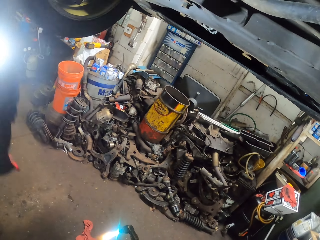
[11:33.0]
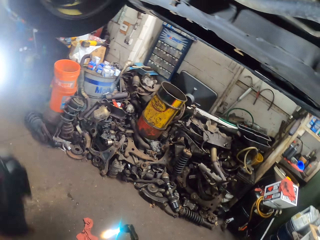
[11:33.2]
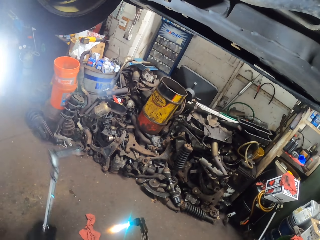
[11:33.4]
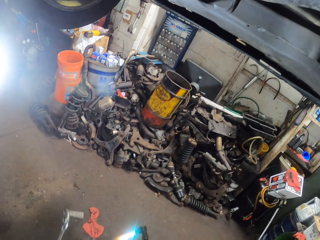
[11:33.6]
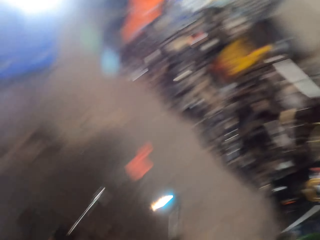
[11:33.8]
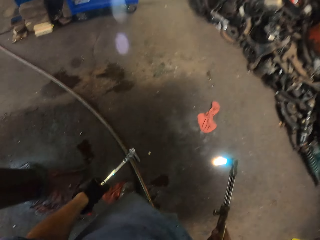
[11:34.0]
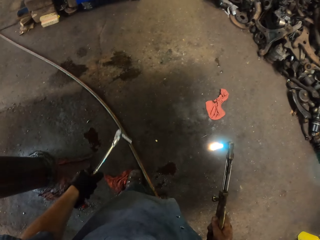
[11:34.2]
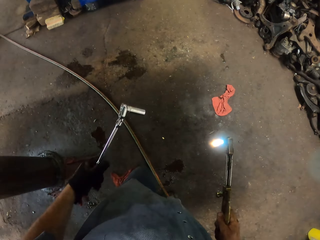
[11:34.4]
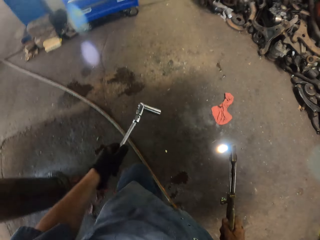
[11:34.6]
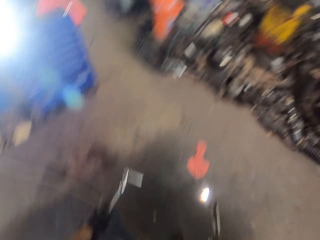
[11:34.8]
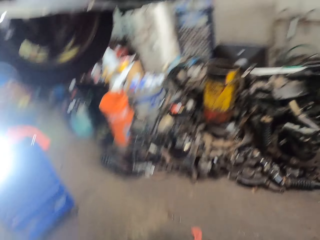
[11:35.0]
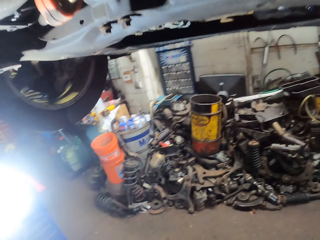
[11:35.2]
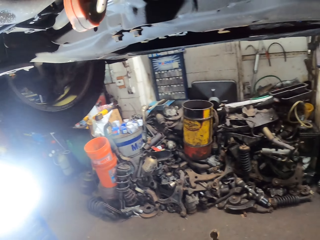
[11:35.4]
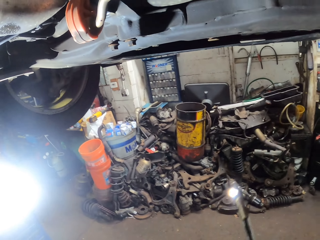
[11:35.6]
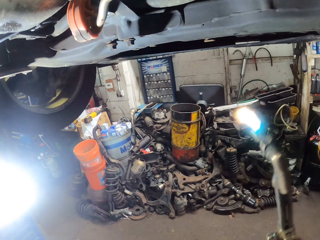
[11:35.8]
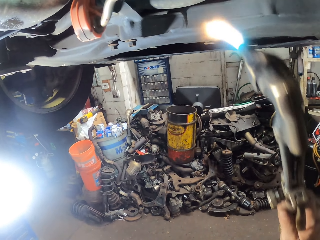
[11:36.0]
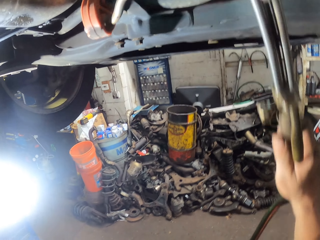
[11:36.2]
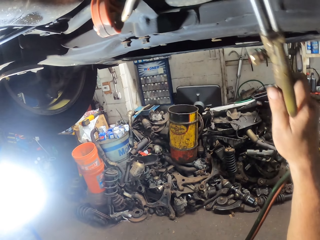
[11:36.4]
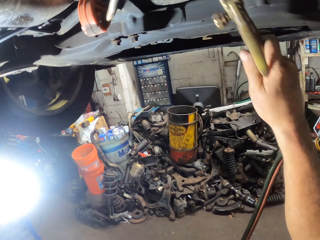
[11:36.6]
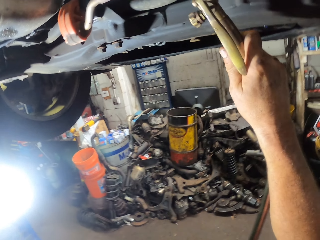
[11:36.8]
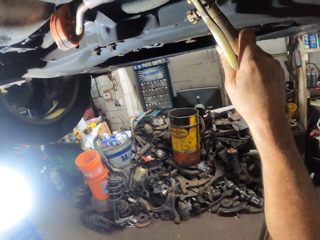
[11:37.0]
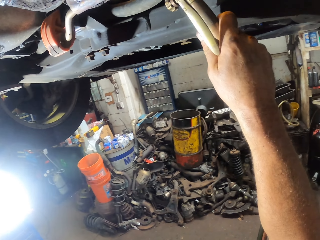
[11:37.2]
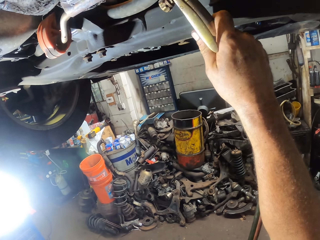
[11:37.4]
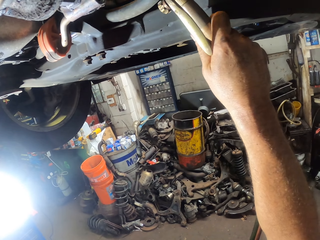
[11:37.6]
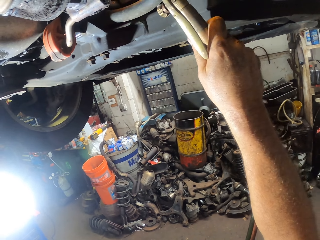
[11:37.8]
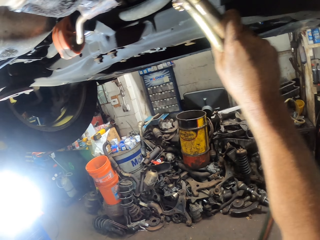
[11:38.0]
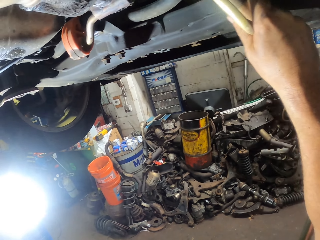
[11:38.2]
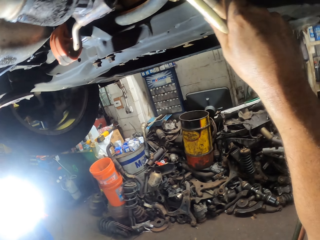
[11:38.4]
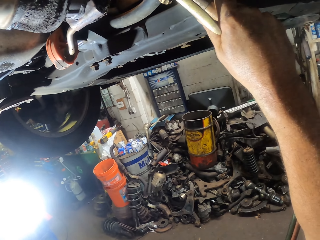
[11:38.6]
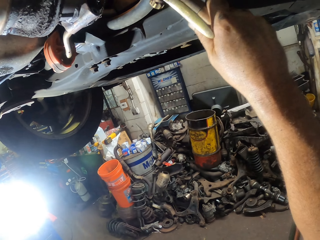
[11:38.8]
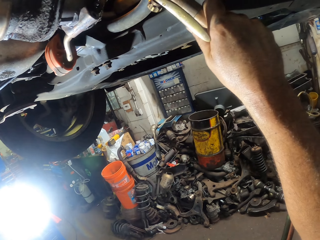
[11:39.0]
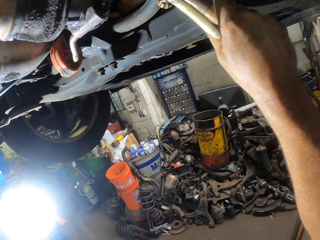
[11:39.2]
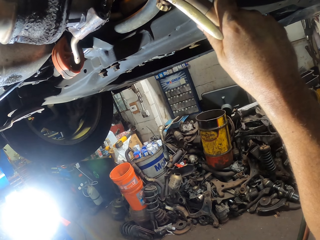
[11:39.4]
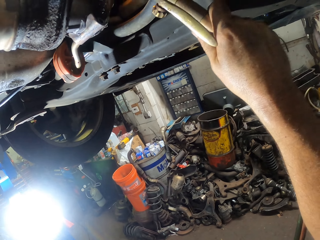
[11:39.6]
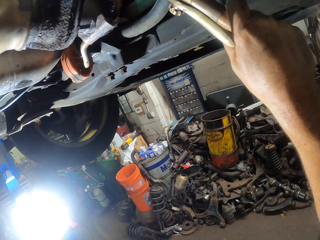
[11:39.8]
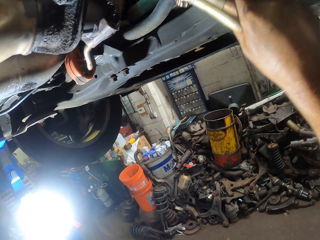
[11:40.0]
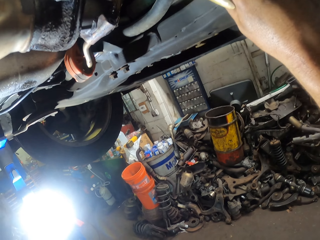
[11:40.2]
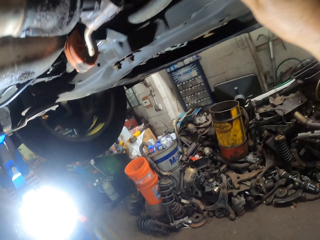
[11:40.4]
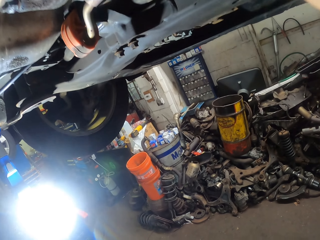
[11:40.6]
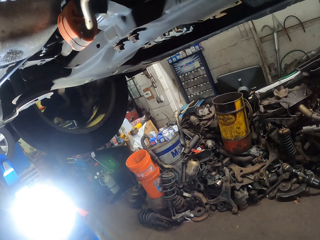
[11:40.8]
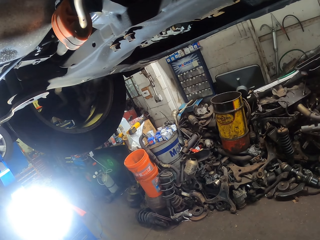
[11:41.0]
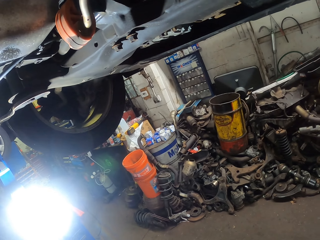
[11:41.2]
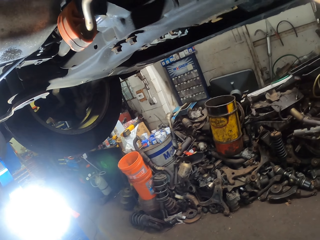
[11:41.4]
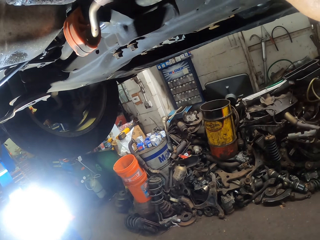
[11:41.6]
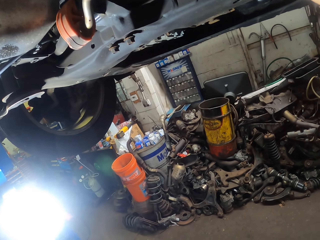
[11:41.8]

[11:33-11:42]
The camera wearer pulls the socket wrench off the engine. They stare under the vehicle. They swing the right hand. They weld the engine with a welding torch. They heat something using the welding torch.

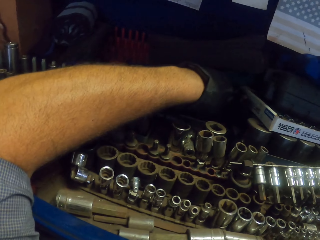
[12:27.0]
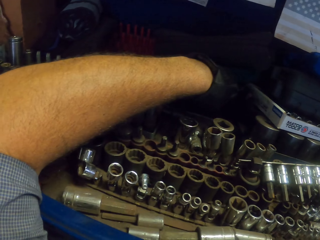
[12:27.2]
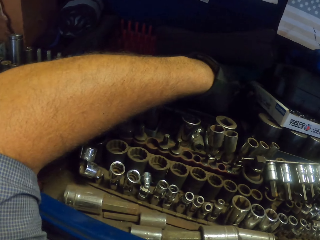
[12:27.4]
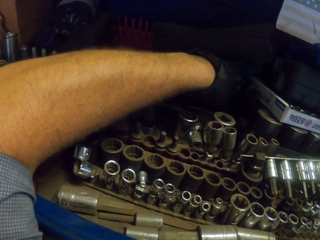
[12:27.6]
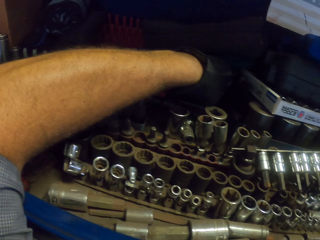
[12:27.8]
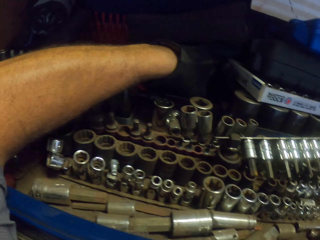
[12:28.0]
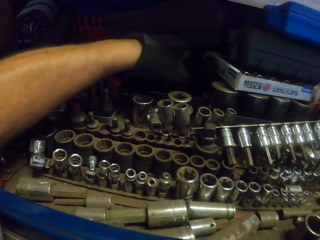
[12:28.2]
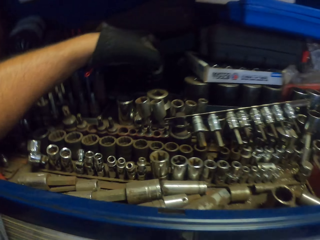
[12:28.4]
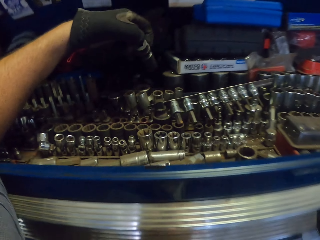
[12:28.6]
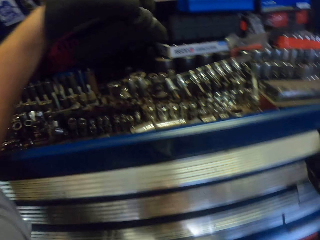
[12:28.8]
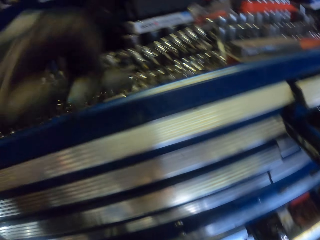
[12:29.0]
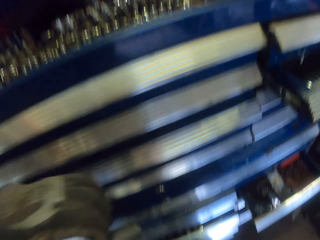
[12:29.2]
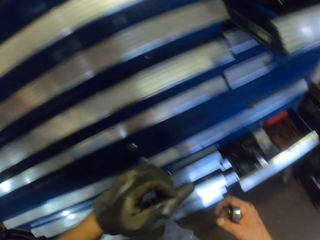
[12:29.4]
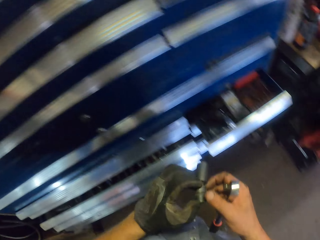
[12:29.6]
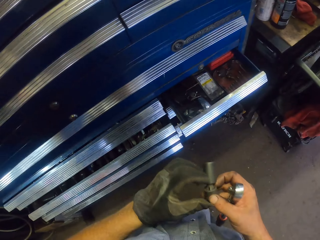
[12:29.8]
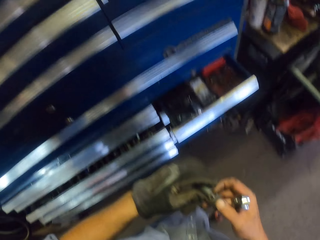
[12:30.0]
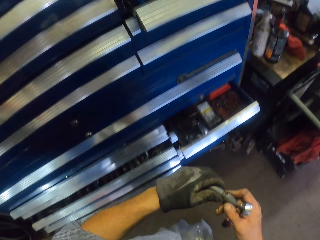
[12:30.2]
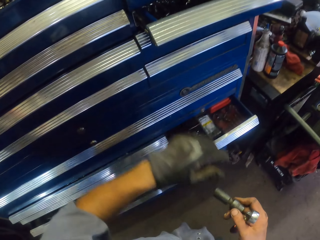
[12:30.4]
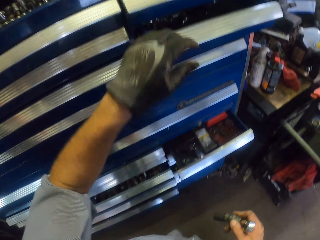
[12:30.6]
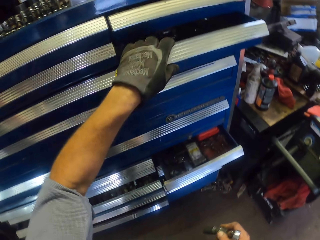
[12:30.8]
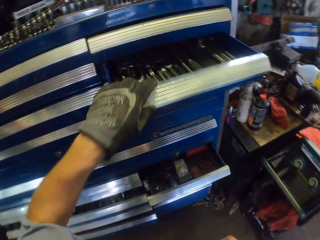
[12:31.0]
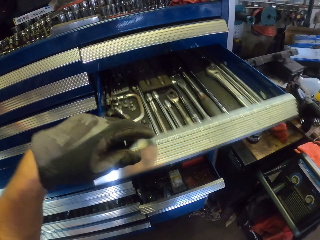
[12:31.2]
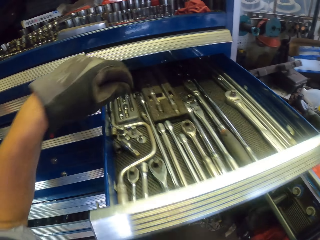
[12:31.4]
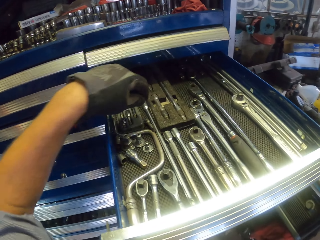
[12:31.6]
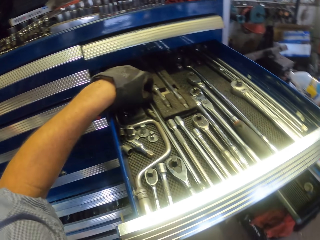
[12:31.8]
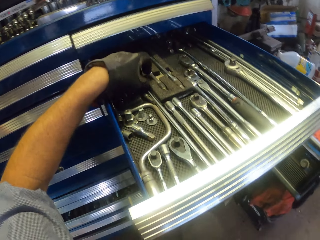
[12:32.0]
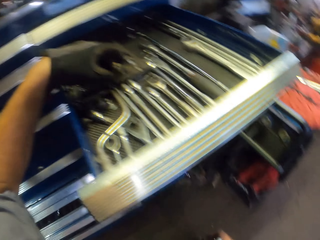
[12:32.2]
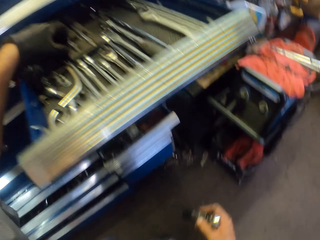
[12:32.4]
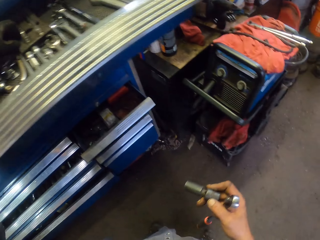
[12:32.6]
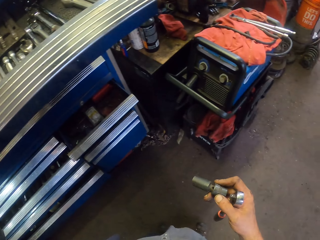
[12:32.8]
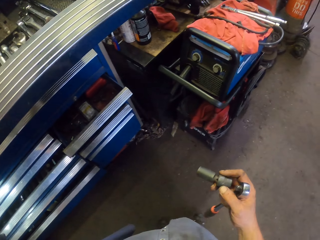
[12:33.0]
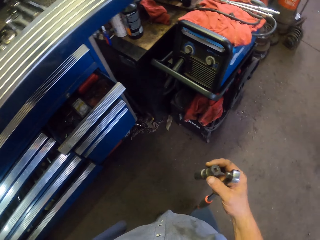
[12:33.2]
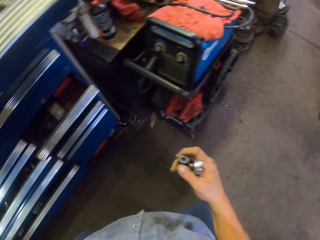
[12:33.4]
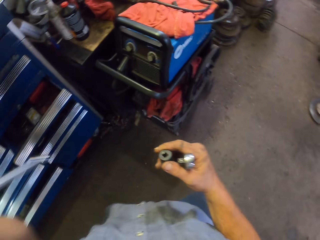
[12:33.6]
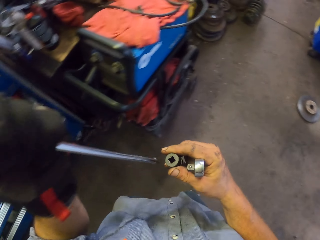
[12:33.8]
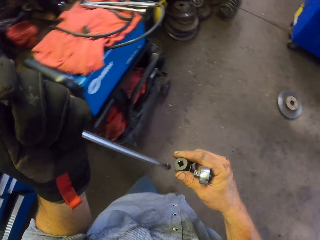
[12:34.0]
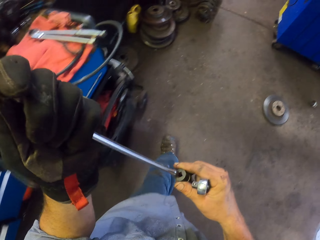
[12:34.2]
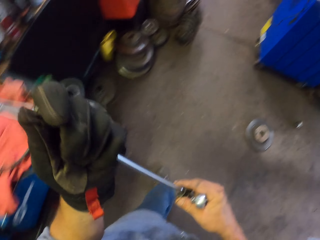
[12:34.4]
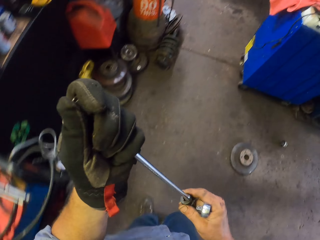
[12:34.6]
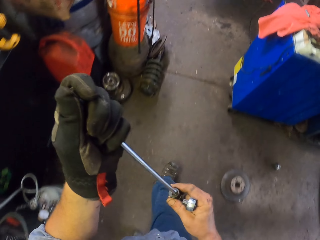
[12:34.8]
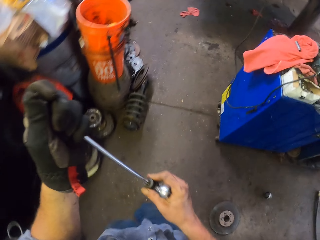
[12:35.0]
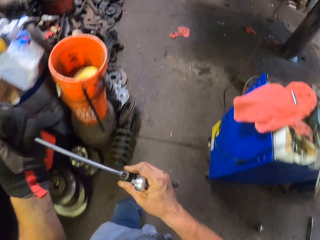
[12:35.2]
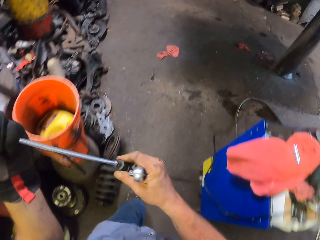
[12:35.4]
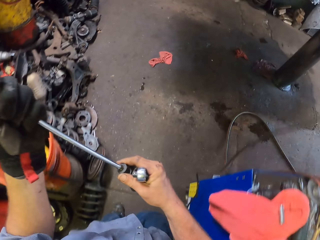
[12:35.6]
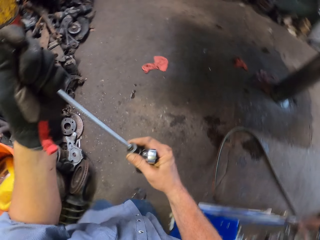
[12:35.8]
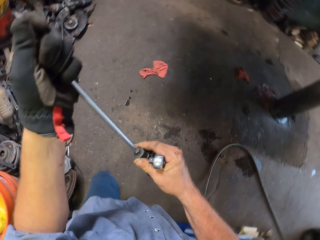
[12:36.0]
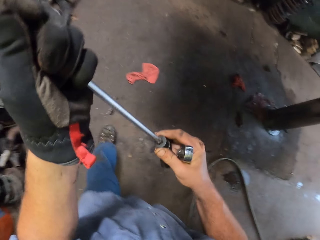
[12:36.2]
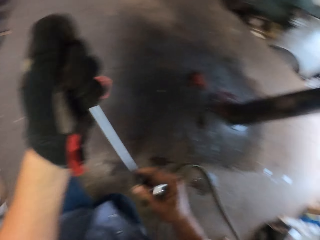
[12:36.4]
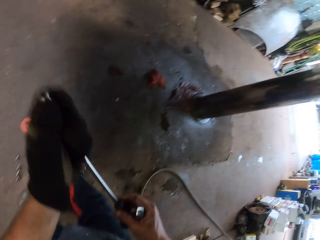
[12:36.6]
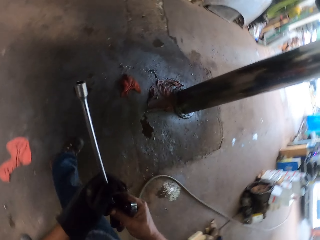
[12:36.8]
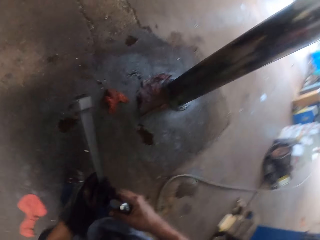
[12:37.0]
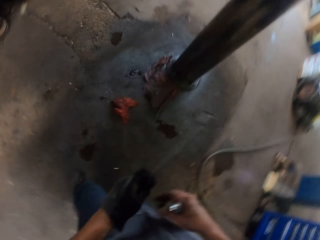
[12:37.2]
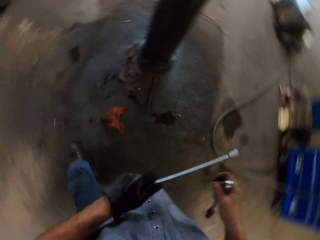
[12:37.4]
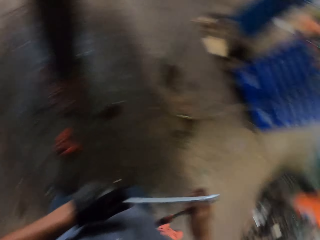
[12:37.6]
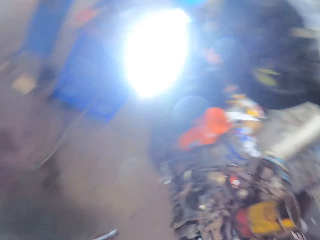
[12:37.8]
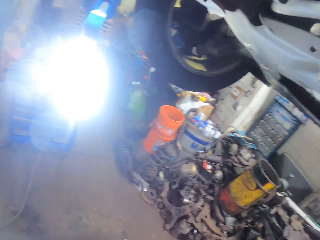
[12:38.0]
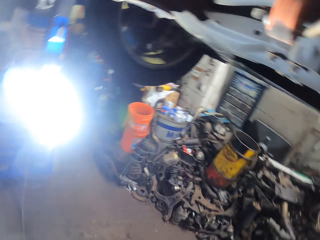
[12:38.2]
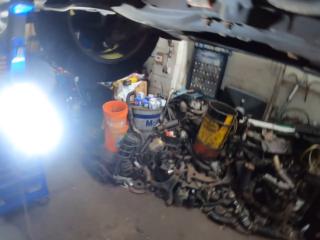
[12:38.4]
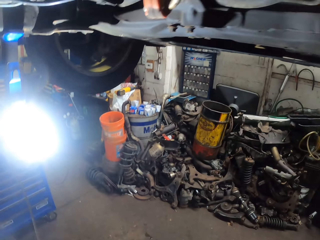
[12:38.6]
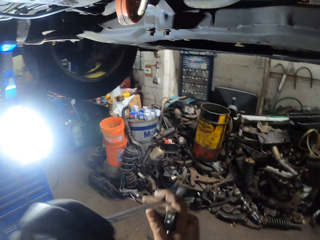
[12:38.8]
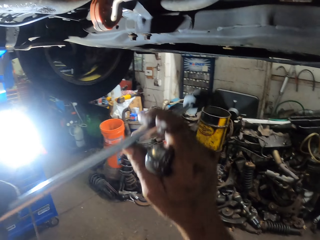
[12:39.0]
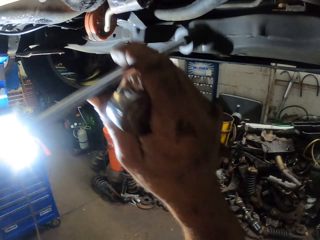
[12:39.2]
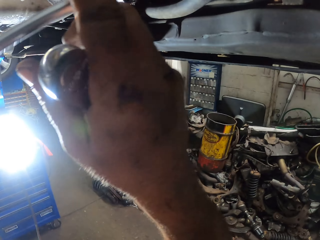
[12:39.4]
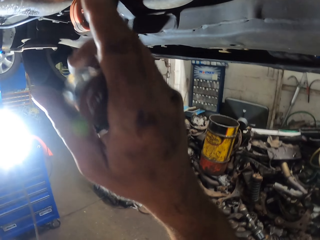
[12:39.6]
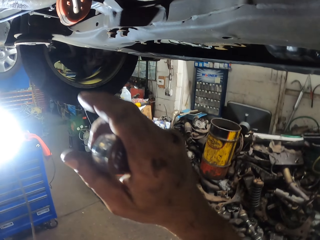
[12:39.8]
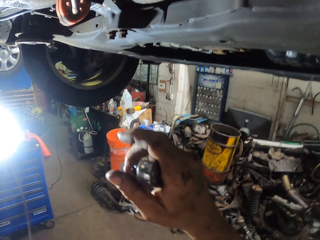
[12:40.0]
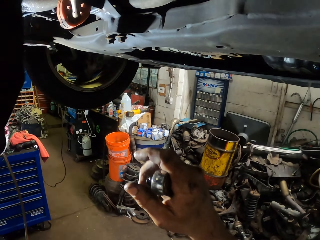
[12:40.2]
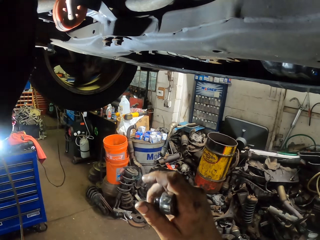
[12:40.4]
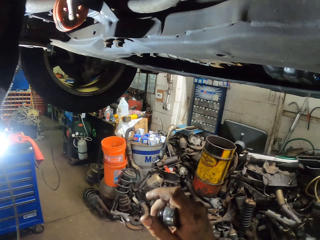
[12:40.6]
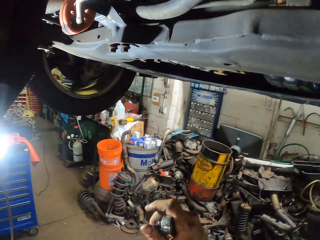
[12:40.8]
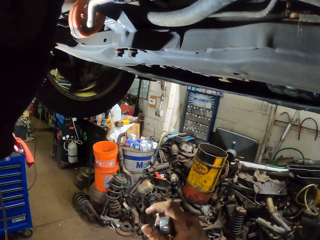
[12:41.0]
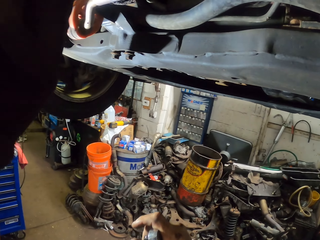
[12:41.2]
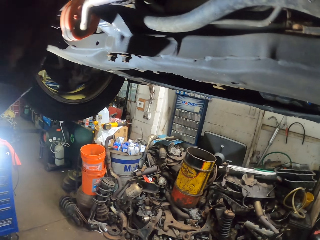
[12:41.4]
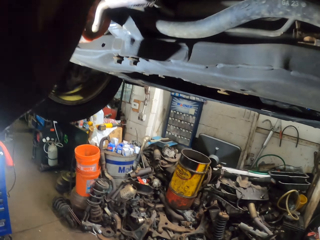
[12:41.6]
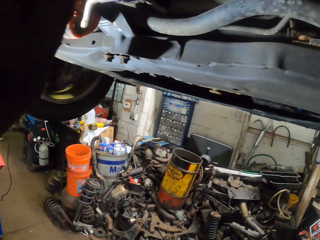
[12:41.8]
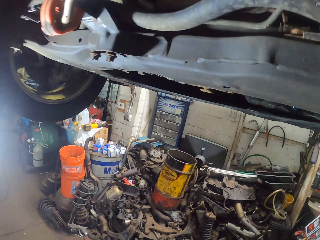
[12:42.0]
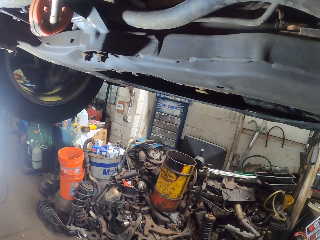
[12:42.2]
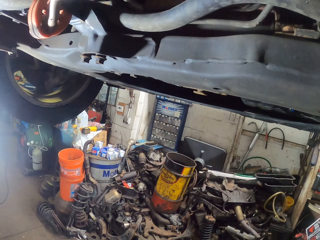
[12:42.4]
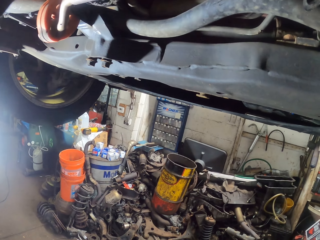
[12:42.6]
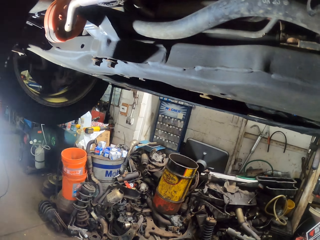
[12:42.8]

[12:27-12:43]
The camera wearer swings the left hand. He moves the socket tool to the right hand. He swings the left hand. He opens the drawer with the left hand. He swings the left hand. He picks up the torque spanner or ratchet with the left hand. He joins the socket tool with the torque spanner. He walks around the garage. He stares under the vehicle. He swings both hands. He puts the ratchet wrench in the engine. He swings the right hand. He pulls his hand off the ratchet wrench.
